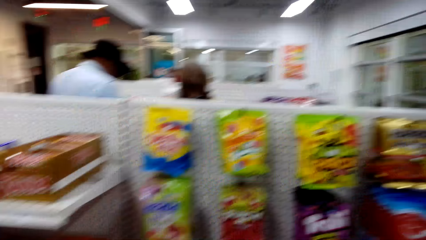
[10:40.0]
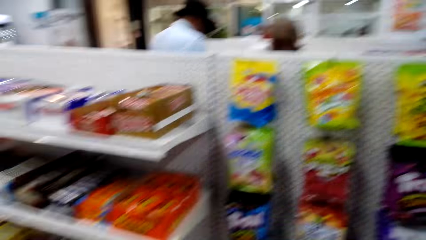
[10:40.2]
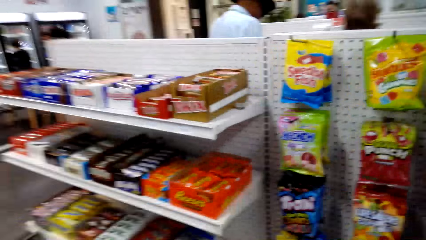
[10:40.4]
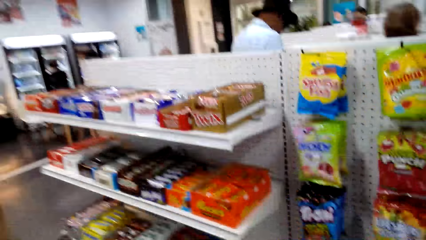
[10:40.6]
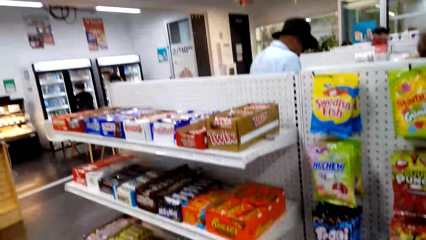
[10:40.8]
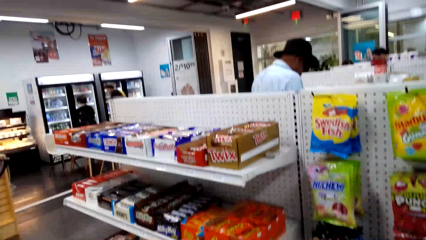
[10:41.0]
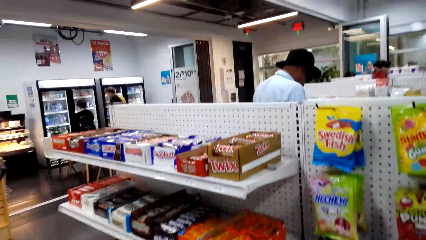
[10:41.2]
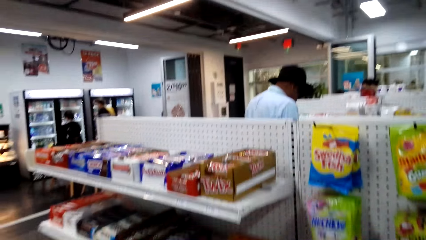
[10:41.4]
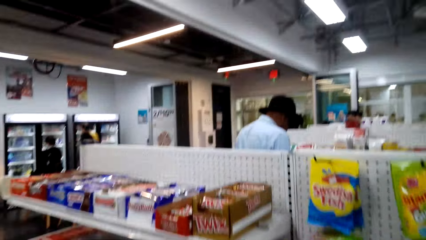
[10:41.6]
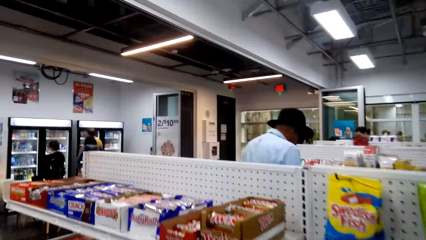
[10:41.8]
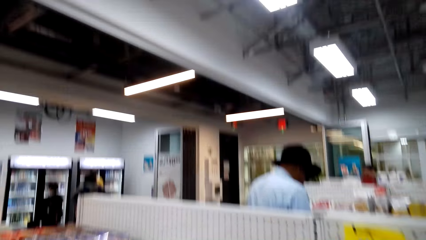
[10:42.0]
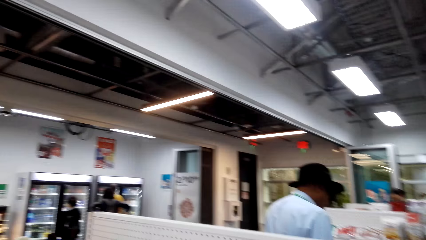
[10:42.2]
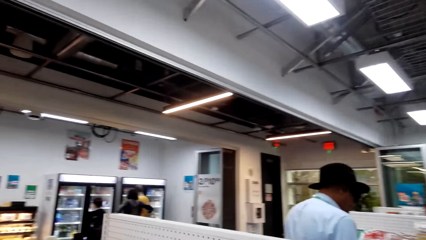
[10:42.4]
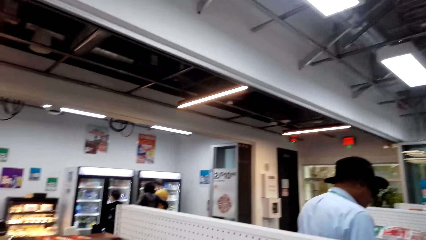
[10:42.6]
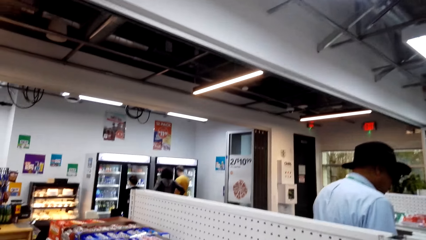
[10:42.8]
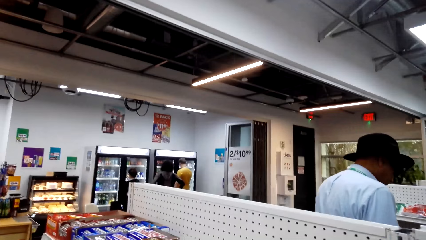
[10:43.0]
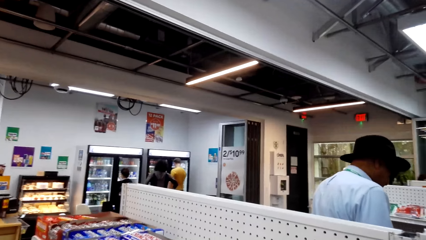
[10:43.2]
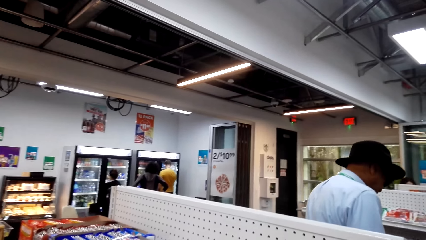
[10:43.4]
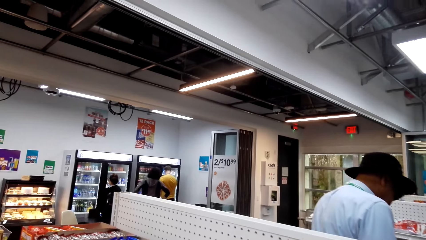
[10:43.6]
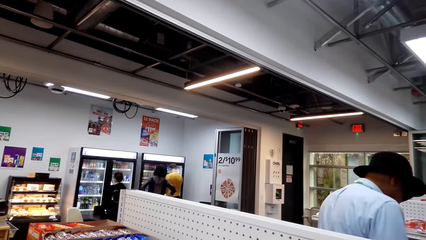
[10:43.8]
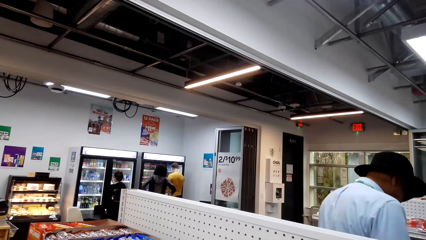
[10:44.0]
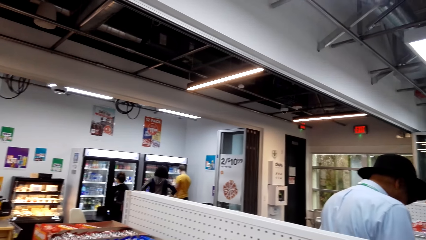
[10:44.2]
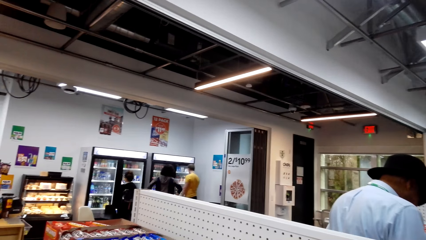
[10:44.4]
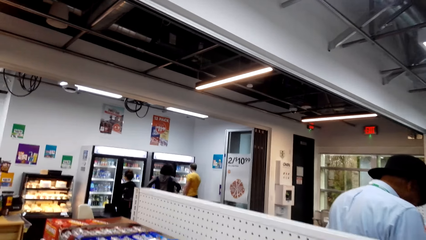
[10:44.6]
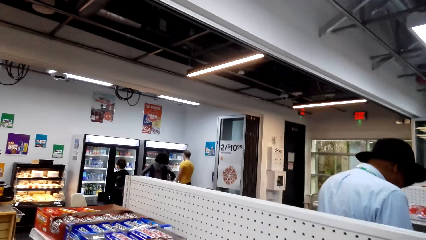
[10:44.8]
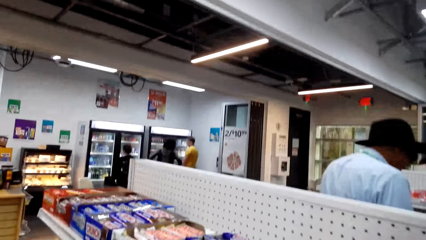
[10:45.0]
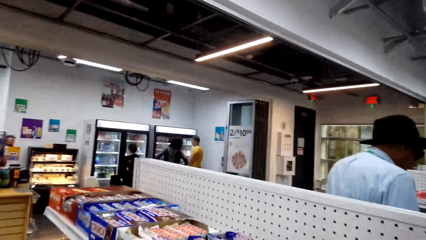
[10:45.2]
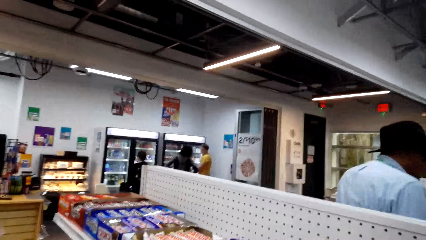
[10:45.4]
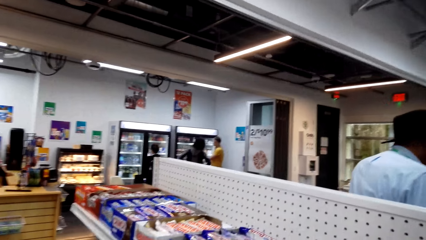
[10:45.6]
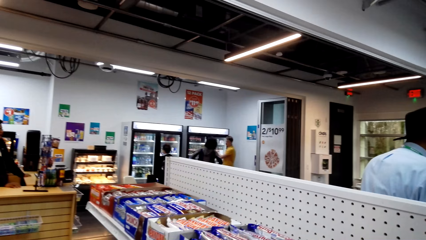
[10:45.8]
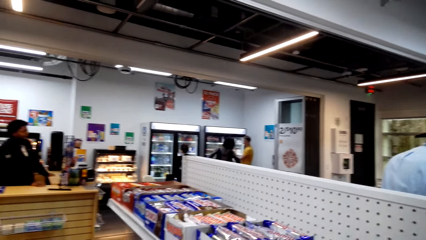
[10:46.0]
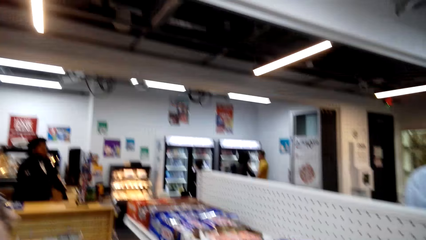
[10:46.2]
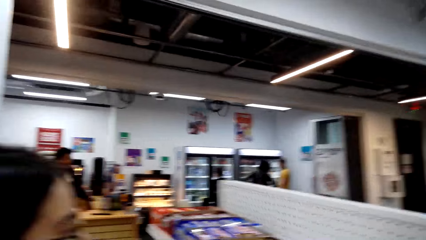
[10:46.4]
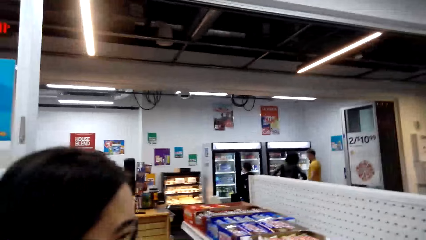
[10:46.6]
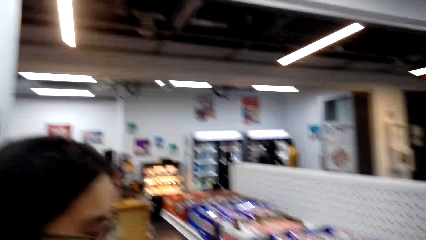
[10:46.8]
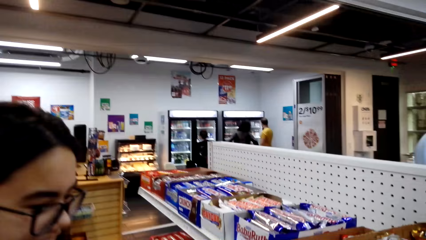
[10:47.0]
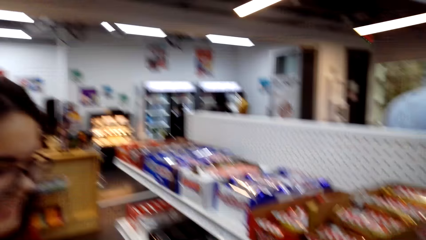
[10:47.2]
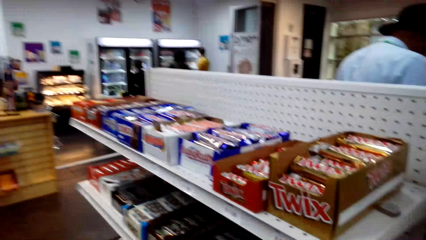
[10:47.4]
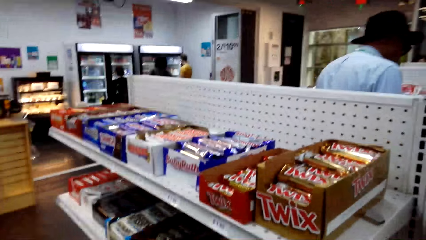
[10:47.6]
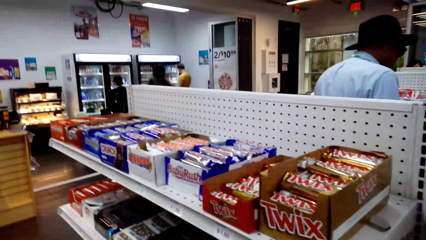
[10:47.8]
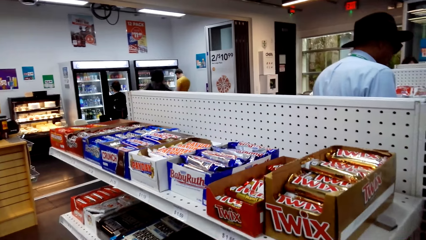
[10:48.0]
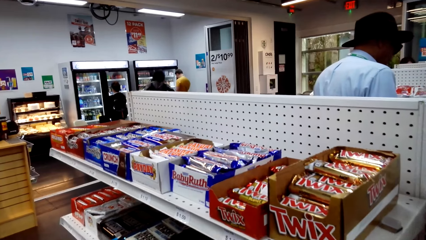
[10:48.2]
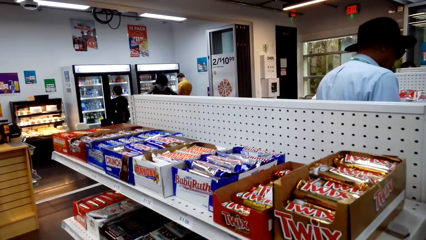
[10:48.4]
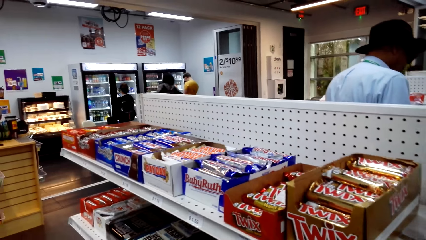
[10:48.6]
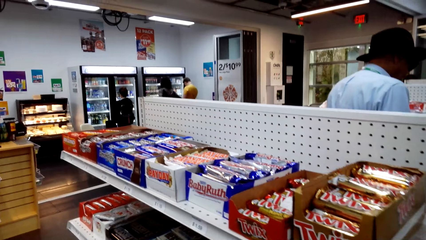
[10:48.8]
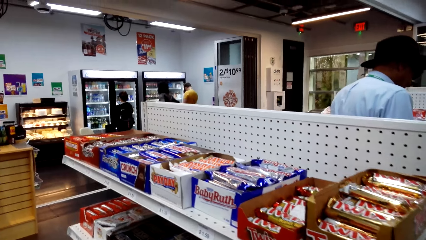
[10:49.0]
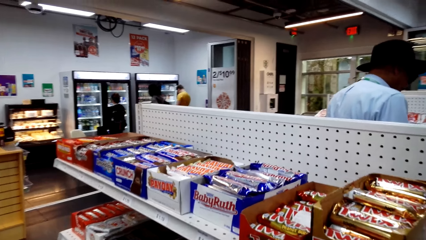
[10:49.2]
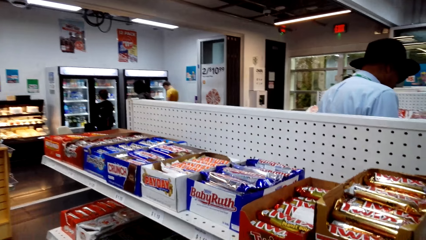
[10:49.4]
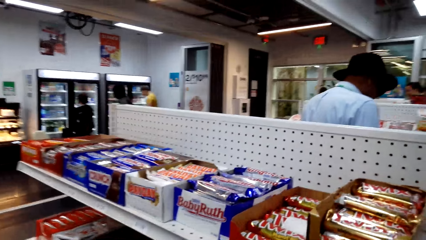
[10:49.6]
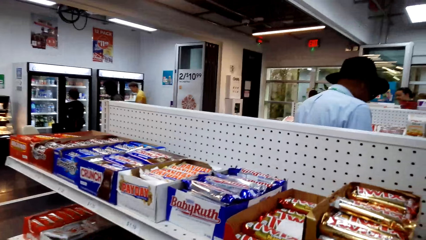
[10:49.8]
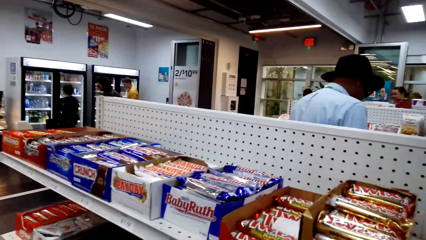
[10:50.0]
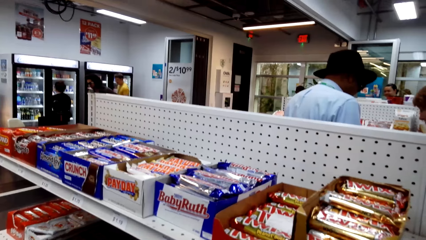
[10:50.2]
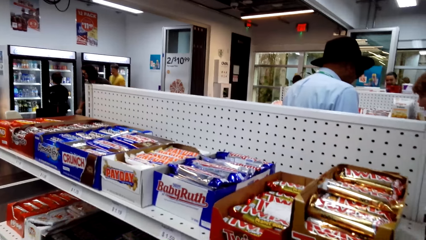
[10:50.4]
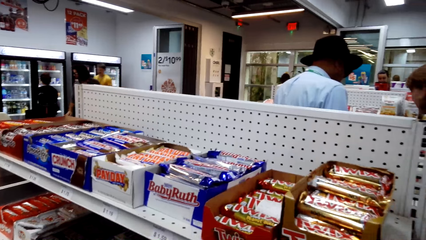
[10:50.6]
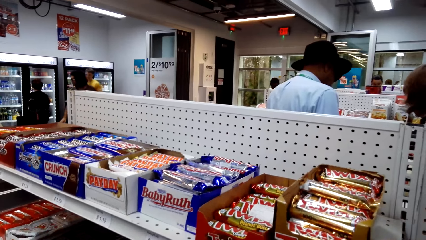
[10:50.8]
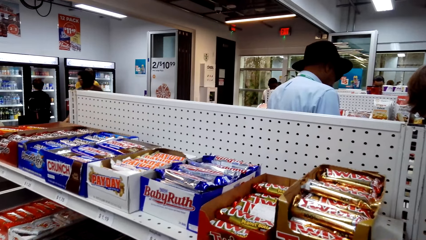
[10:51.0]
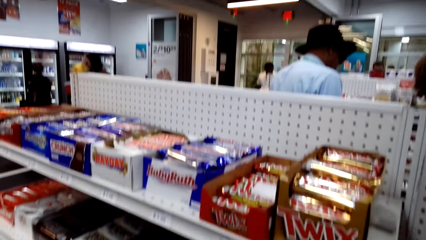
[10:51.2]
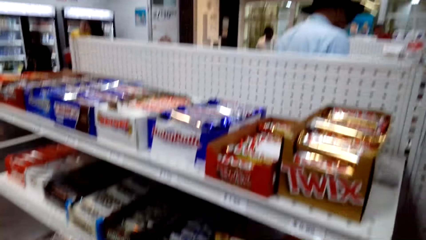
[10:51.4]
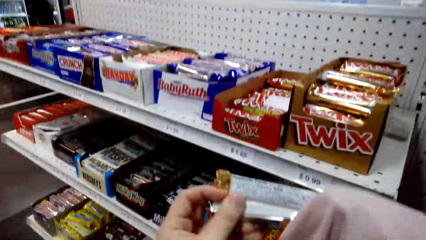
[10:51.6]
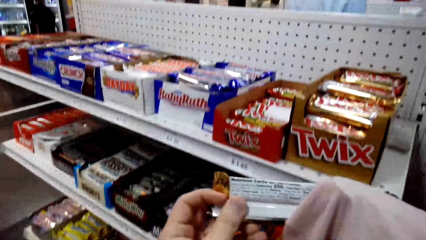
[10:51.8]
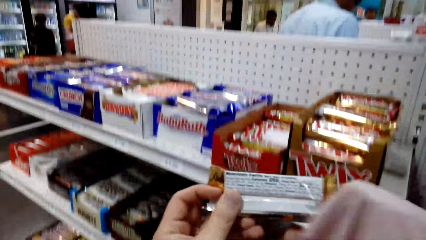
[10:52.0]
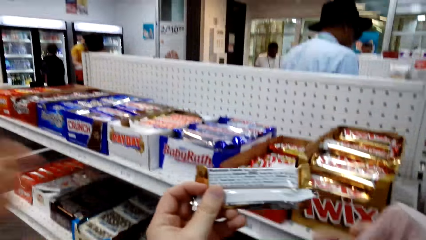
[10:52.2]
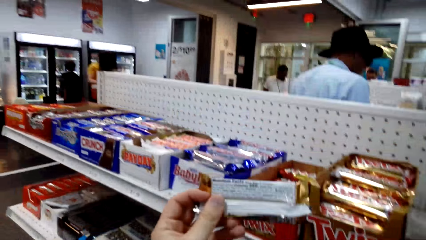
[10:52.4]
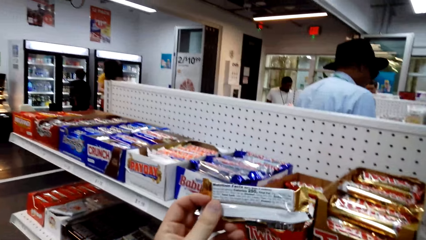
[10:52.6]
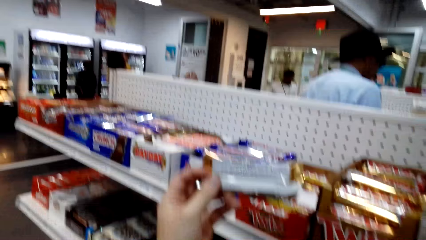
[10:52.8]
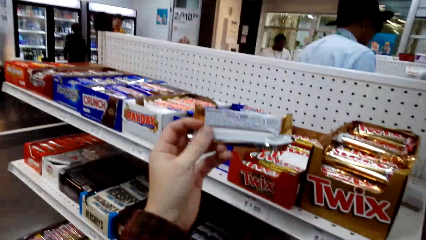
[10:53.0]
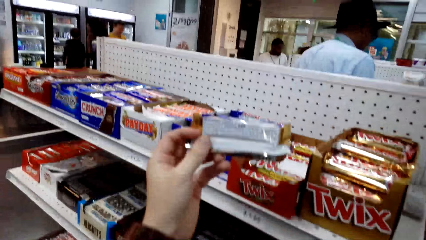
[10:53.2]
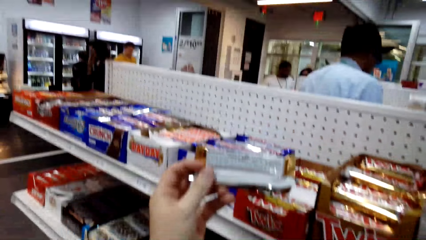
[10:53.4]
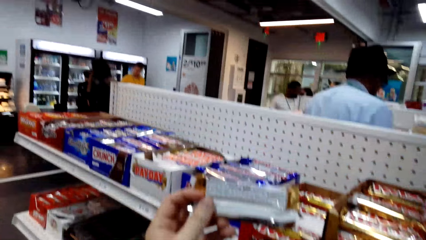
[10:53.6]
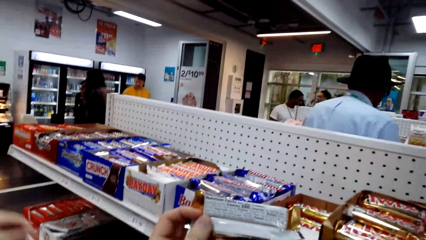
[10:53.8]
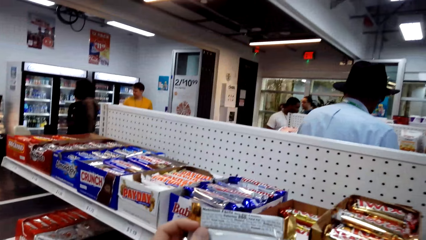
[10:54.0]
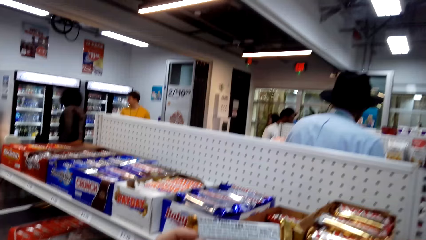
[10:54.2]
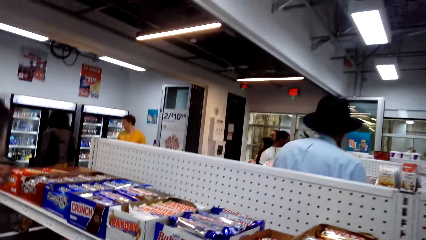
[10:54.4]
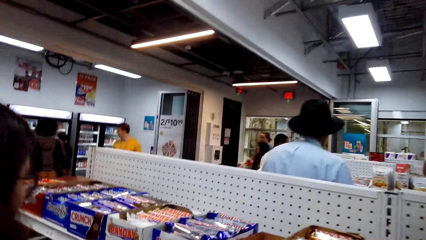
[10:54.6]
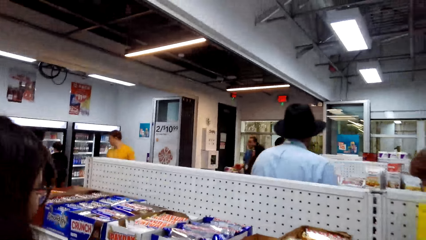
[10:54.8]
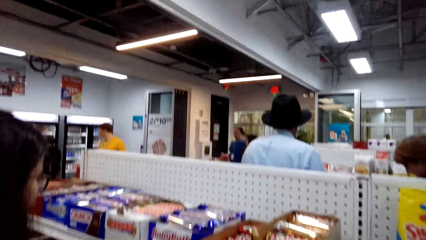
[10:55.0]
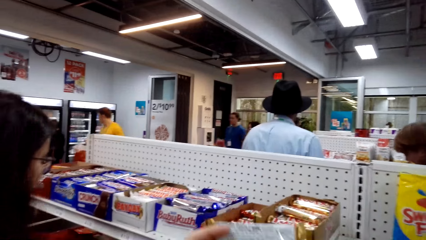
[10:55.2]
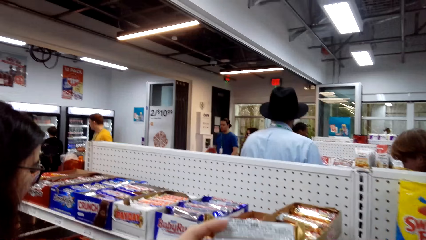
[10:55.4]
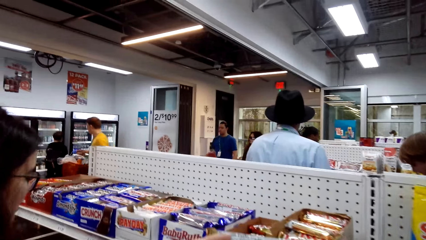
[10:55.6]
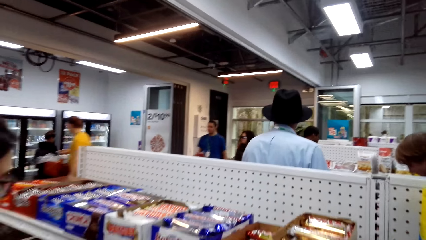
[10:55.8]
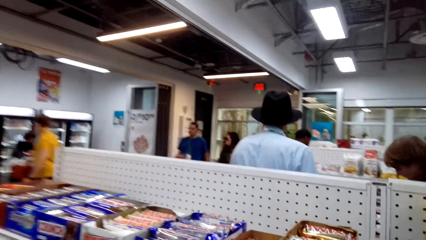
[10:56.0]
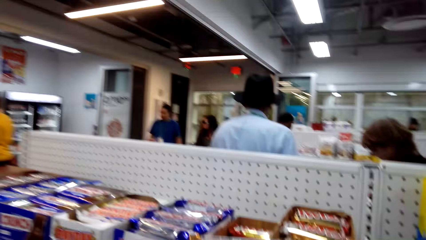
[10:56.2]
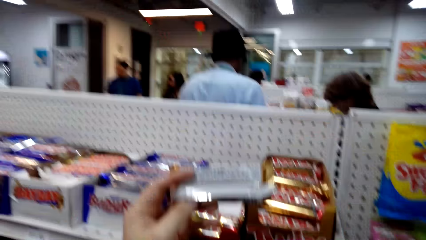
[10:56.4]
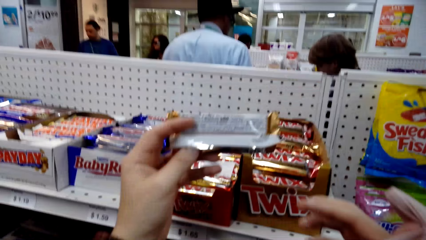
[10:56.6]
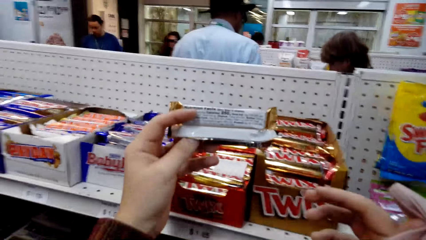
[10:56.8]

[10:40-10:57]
The camera wearer talks. A person talks. The camera wearer talks. The person talks. The camera wearer takes a candy. They talk.
